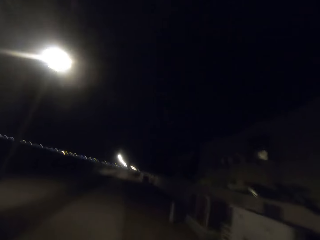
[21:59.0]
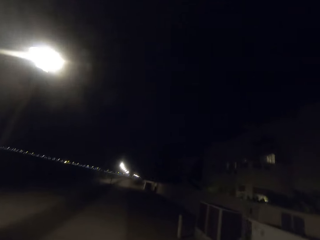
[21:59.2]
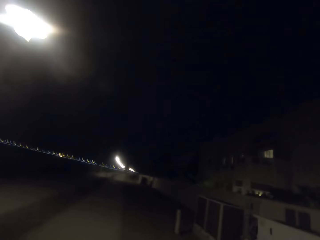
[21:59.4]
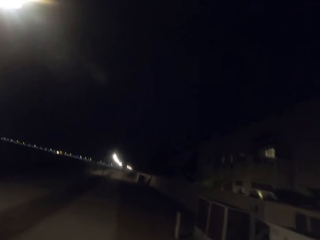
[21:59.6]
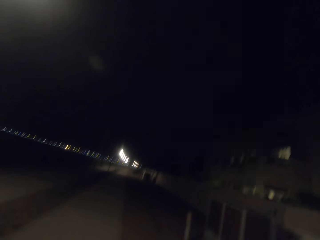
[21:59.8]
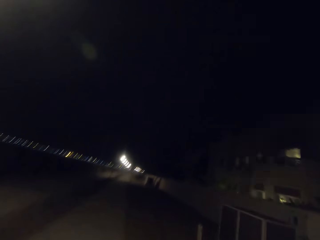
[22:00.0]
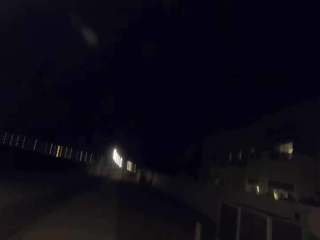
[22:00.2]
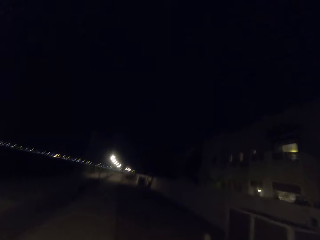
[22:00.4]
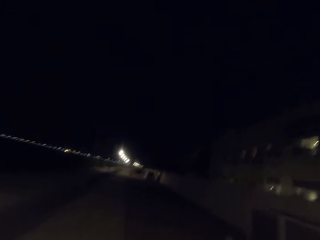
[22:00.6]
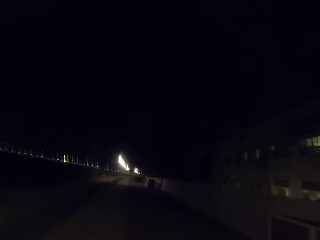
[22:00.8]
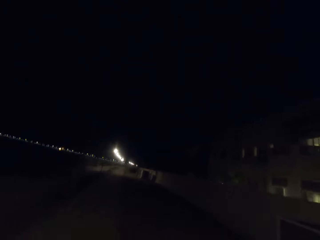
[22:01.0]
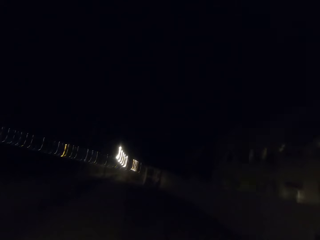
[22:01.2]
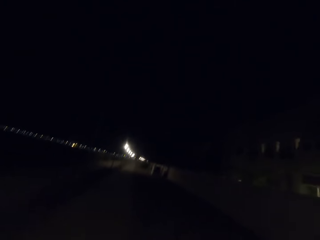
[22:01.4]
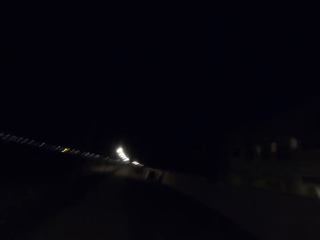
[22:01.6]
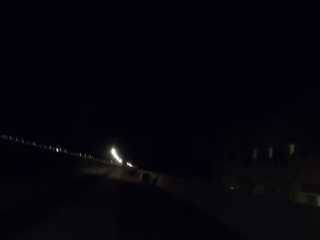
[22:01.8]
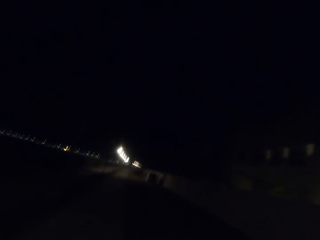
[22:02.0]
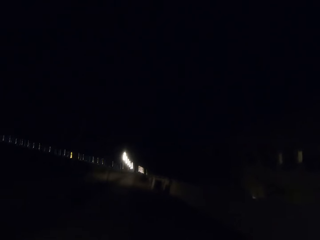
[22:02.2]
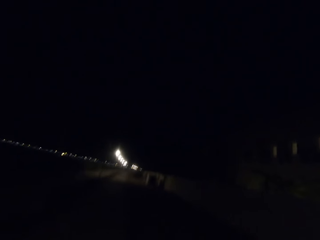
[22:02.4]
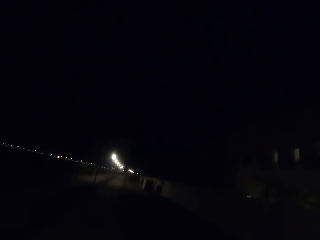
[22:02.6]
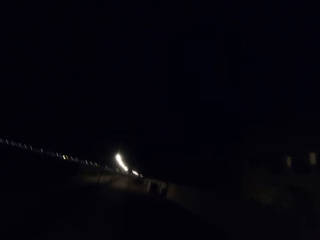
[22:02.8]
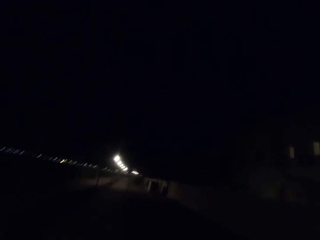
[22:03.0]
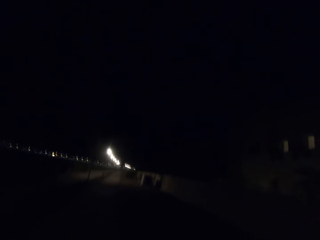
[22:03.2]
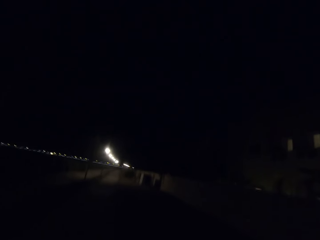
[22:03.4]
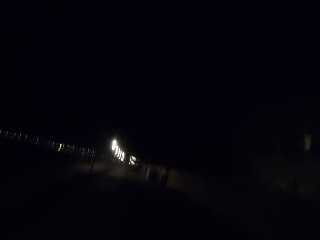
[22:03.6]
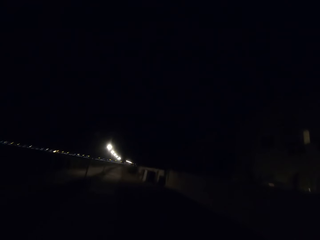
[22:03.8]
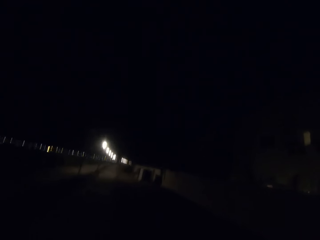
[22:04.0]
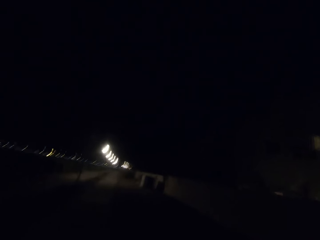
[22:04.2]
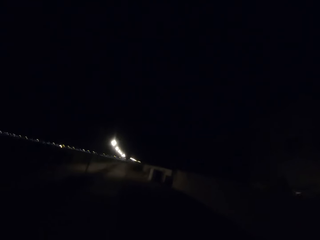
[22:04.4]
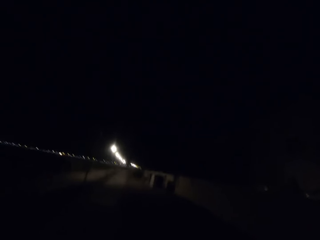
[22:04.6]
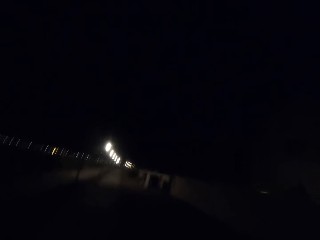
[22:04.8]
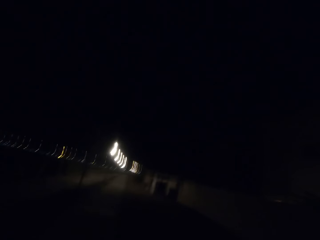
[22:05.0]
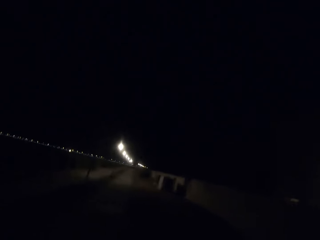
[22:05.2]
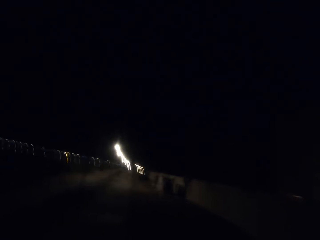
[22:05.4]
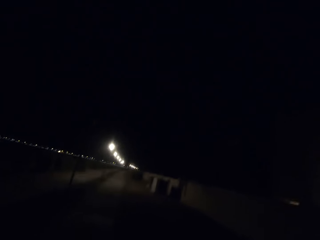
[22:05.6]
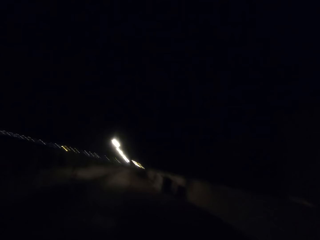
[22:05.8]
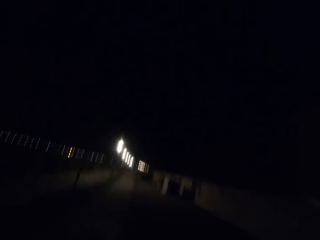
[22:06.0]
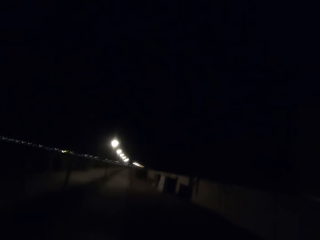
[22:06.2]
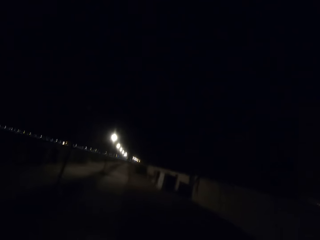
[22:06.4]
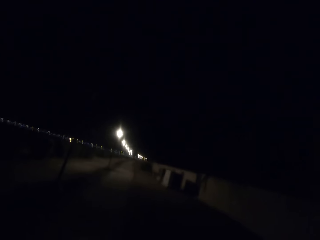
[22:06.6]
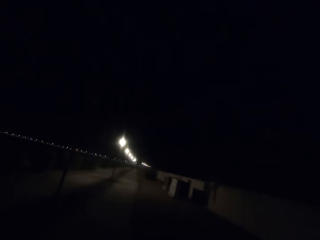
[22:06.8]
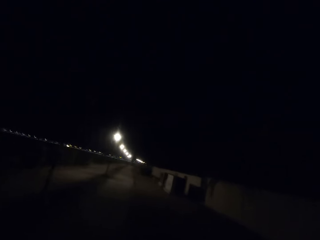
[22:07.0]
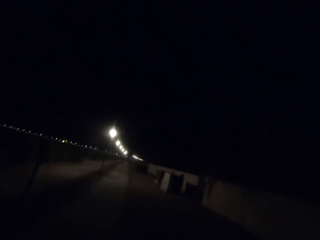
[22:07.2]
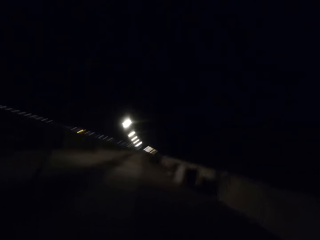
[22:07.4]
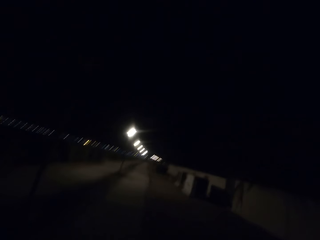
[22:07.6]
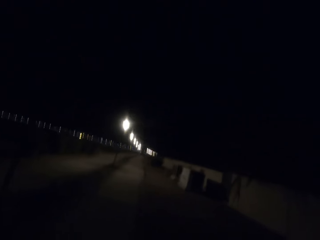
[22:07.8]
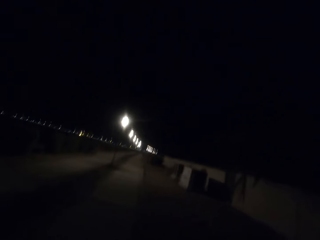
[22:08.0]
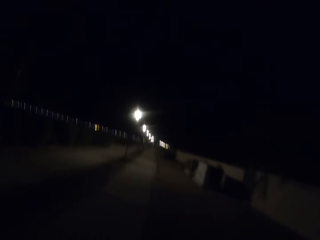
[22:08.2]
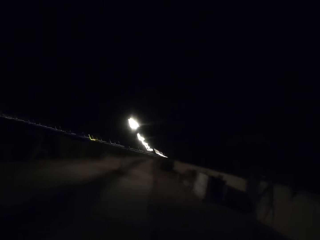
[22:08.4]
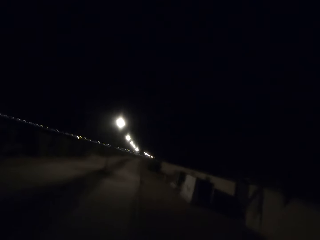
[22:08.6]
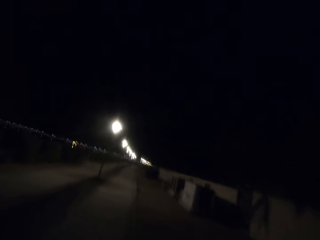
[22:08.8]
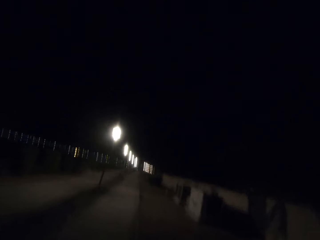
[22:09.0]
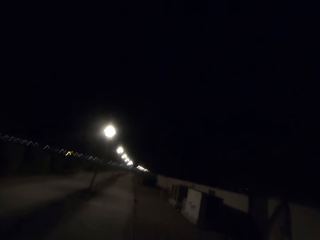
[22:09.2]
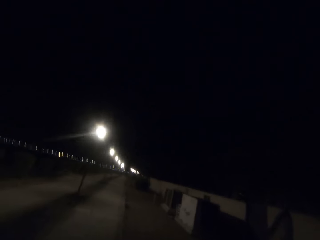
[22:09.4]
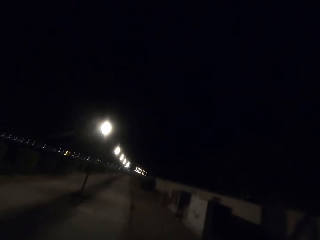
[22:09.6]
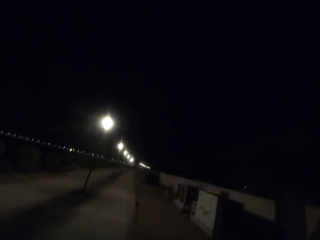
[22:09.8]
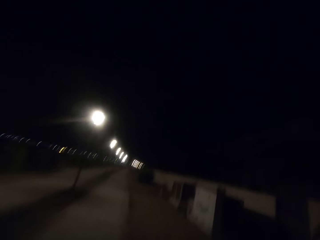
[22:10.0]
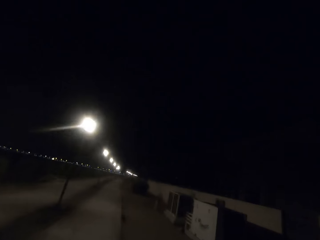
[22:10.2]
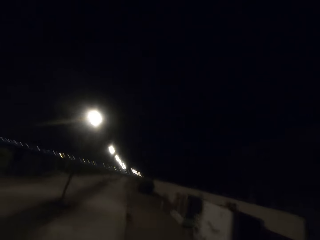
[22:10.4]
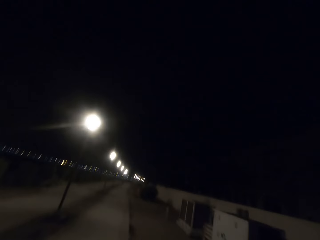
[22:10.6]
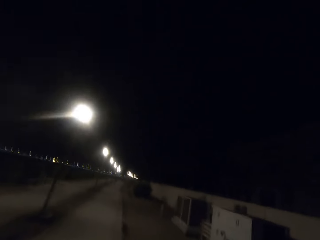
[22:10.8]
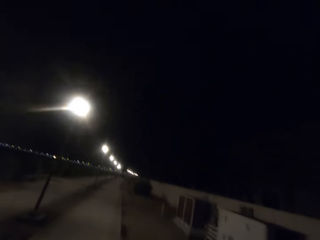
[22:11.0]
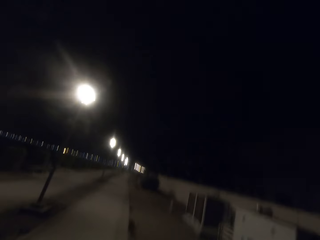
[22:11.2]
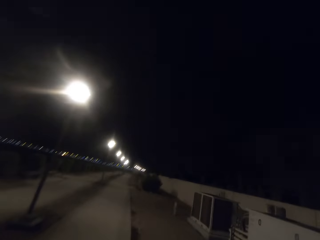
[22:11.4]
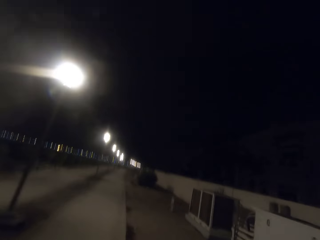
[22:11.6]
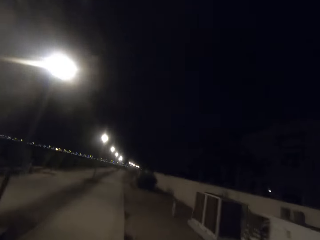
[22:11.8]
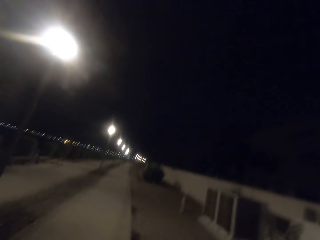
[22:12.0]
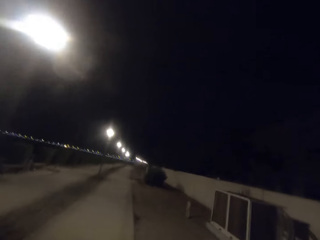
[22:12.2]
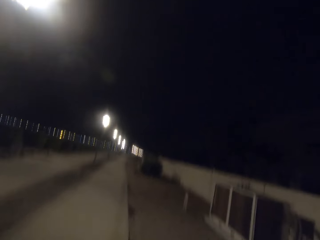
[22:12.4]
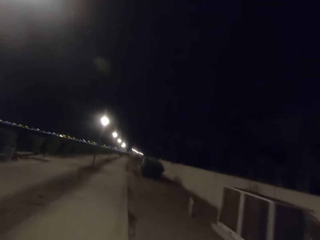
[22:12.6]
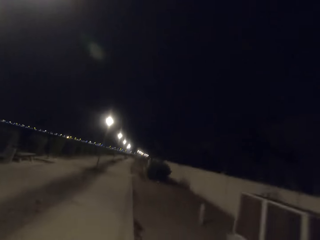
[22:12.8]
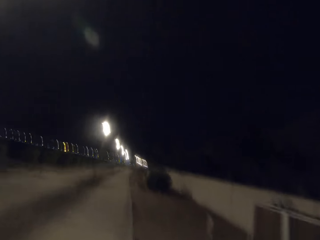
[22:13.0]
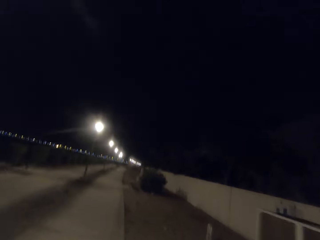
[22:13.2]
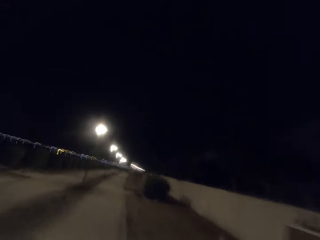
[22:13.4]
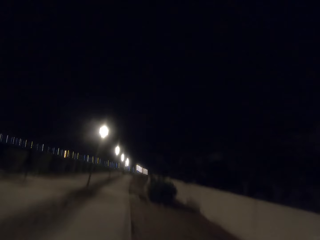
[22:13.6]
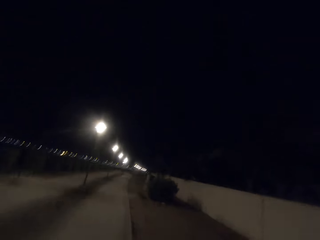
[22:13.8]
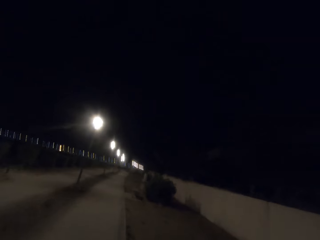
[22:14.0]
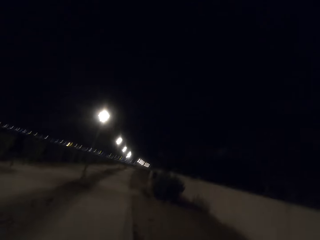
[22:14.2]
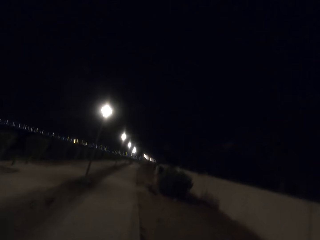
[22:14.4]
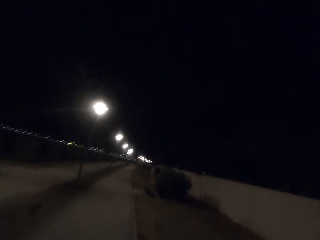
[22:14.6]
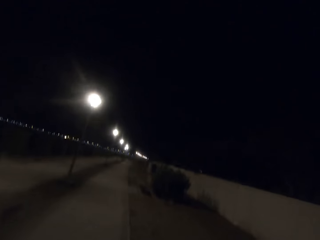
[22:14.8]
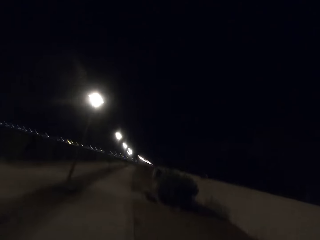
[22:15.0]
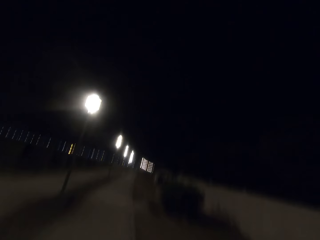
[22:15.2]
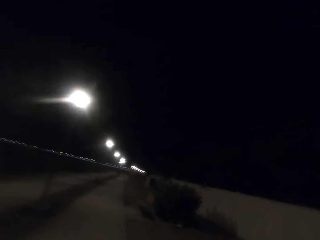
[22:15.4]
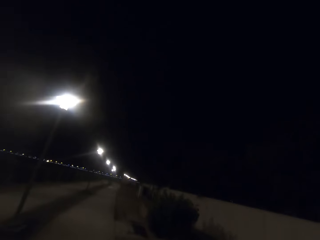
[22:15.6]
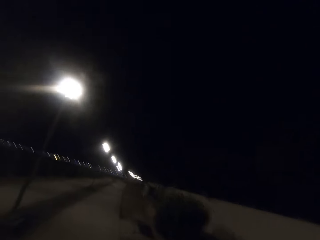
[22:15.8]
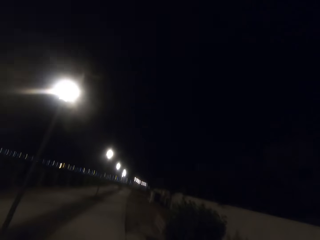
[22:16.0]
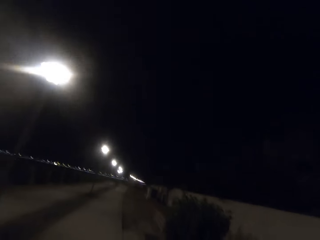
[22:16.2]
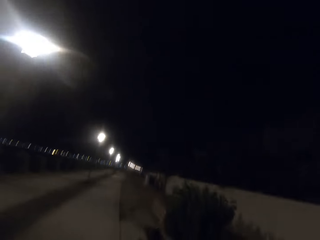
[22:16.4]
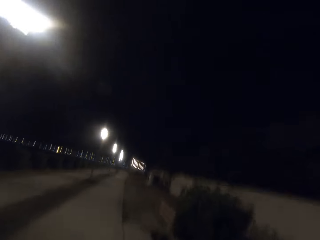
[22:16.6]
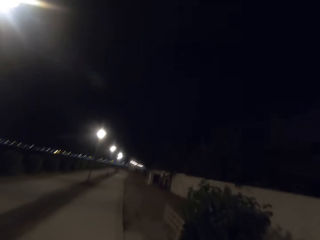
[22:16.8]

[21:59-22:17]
Street lights appear.
